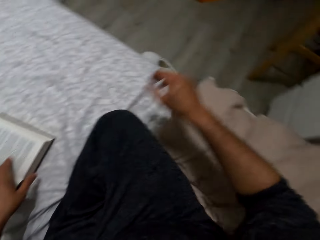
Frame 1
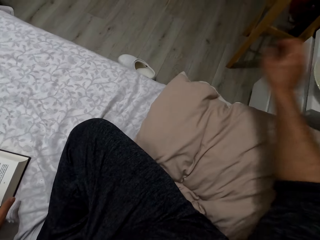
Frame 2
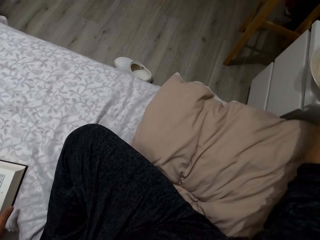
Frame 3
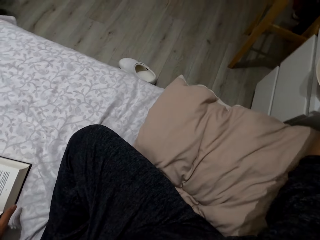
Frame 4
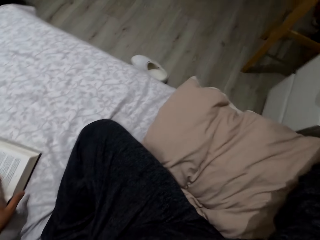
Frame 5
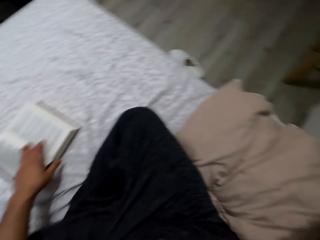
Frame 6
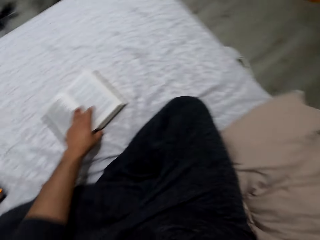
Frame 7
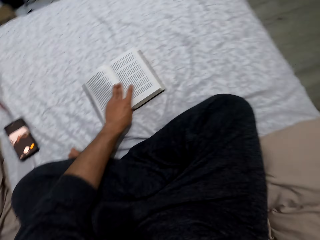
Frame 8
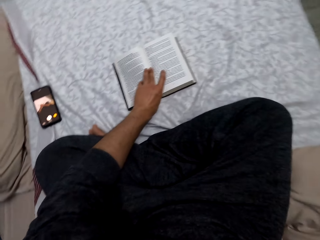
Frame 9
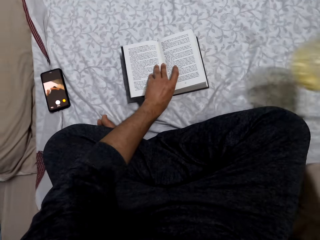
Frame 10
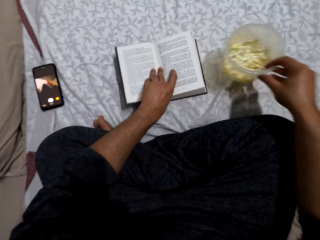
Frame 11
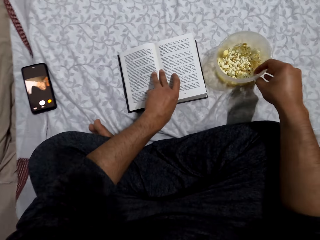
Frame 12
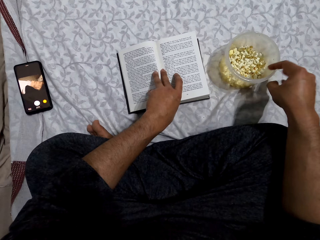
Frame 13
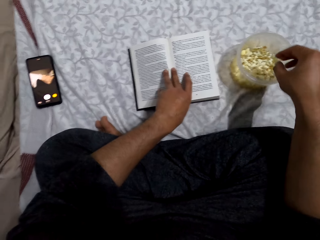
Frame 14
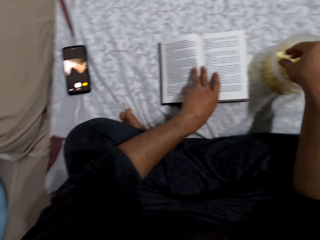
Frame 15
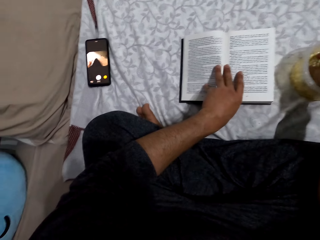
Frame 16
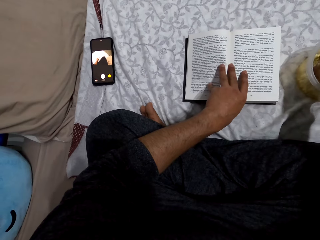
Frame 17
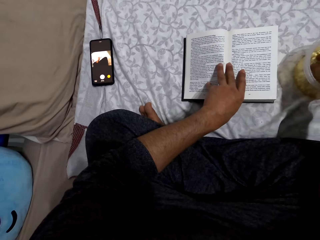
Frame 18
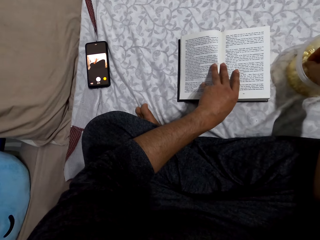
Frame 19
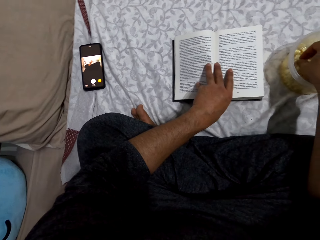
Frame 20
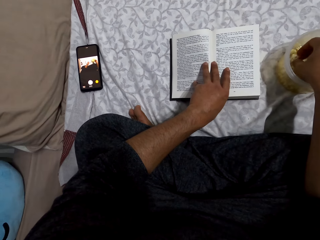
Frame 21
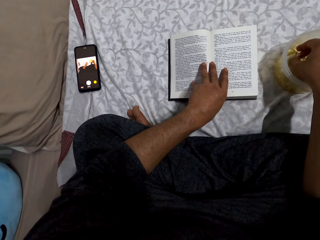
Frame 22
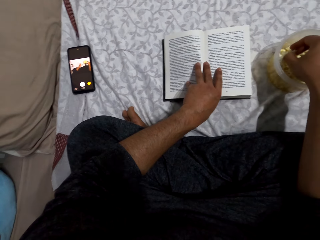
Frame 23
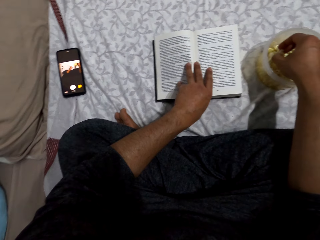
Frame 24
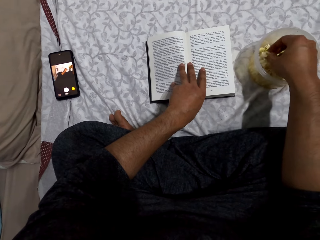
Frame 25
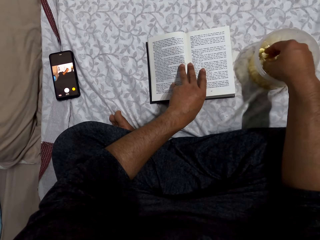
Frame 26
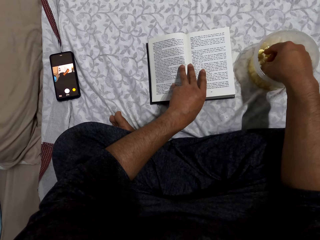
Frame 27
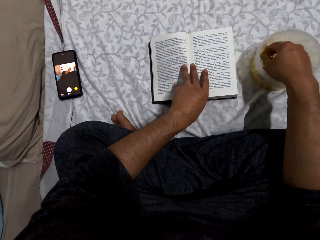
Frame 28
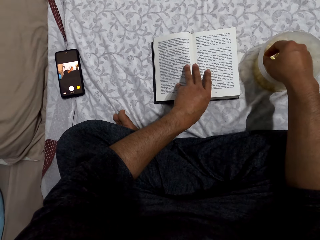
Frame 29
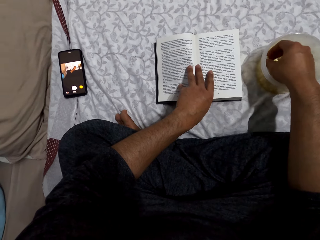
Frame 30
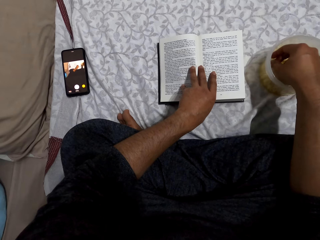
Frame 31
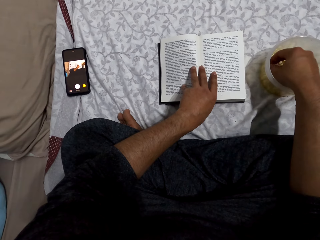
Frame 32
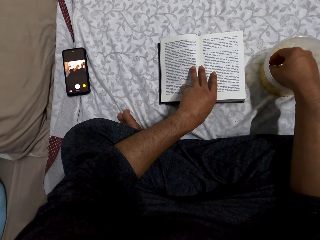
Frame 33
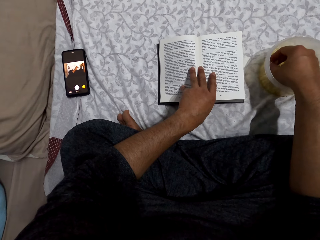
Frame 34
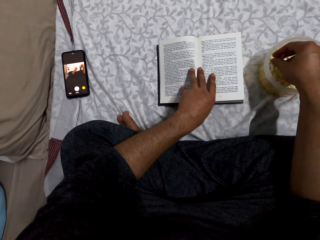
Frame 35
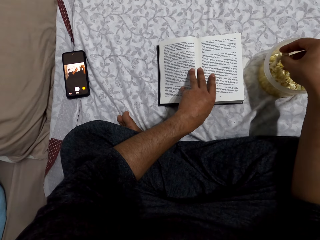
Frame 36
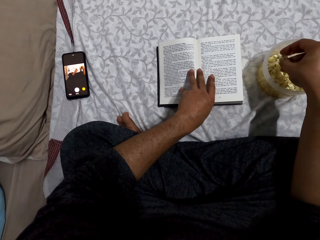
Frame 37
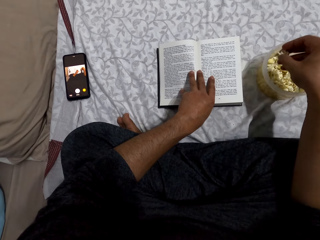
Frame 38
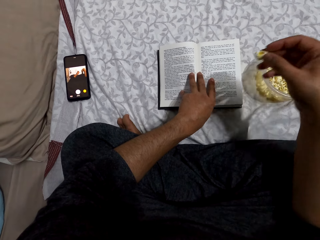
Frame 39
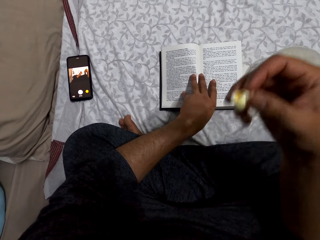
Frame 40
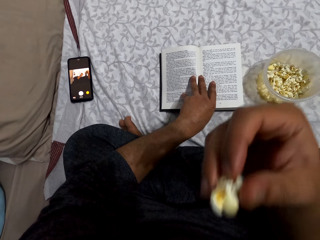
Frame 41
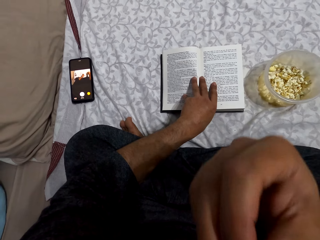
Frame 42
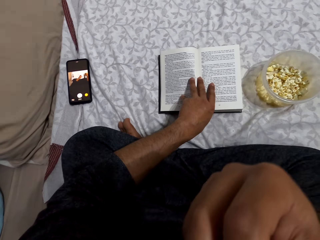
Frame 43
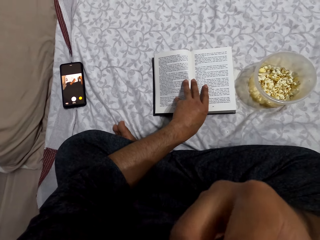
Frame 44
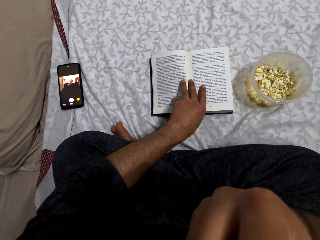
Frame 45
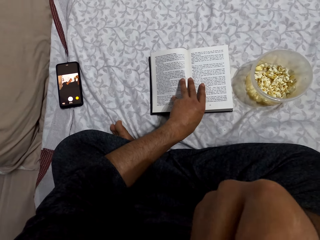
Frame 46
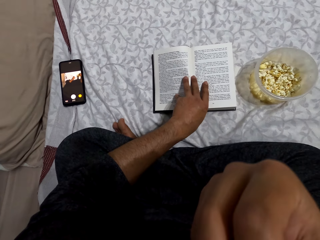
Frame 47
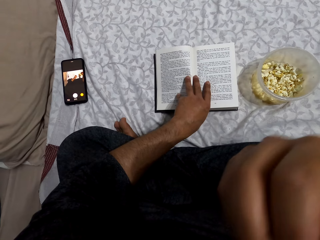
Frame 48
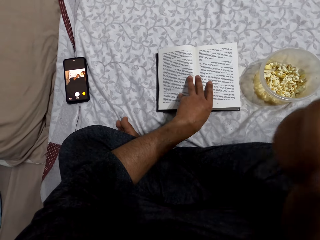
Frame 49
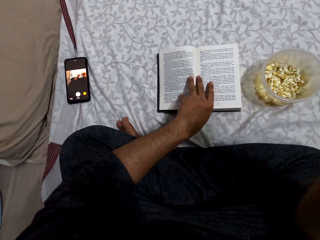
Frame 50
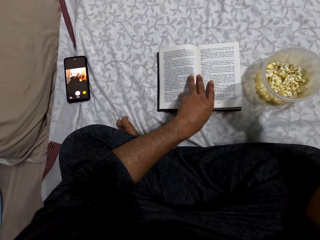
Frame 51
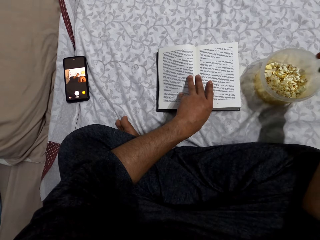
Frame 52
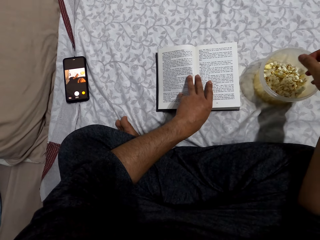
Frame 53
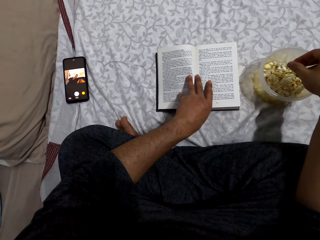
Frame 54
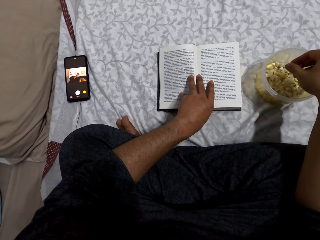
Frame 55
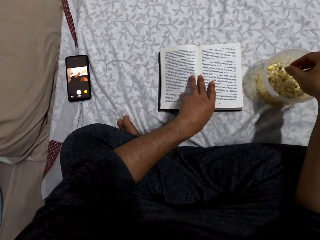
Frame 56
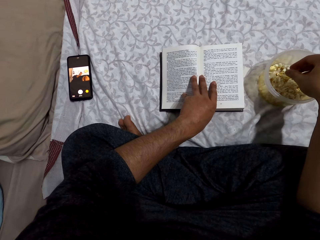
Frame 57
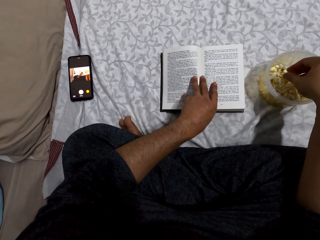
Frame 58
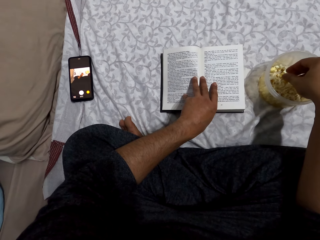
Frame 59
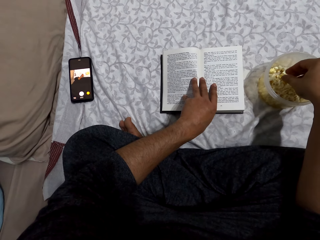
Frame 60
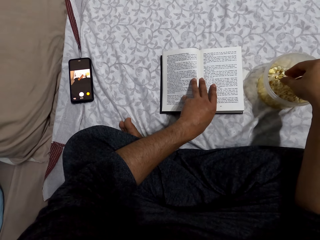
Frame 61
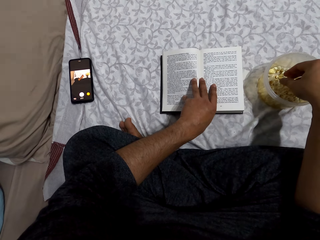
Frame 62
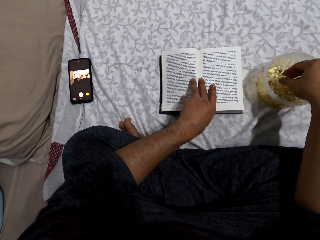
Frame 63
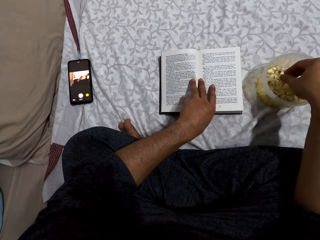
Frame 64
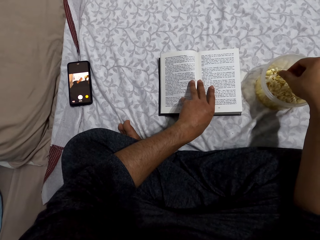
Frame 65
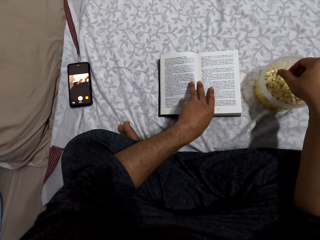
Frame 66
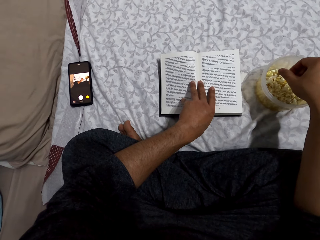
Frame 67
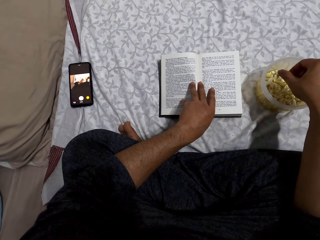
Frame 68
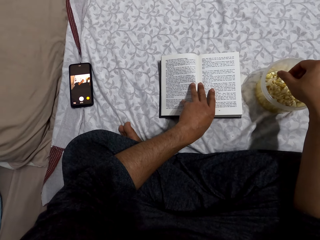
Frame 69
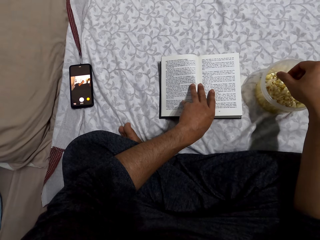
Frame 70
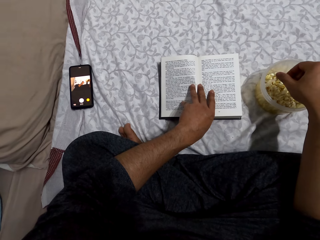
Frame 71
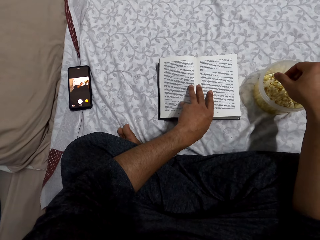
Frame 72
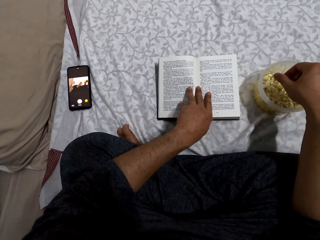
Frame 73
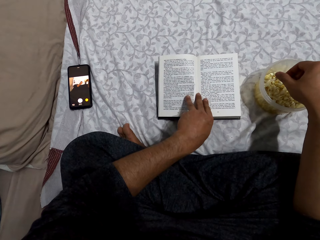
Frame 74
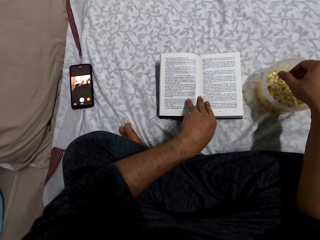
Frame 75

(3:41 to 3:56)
The camera wearer turns to the right. They pick up the popcorn. They place a dish of popcorn on the bed. They read the book. They pick popcorn from the dish. They put popcorn in the mouth. They eat the popcorn. They read the book.

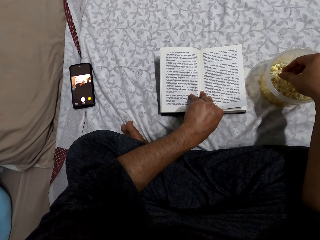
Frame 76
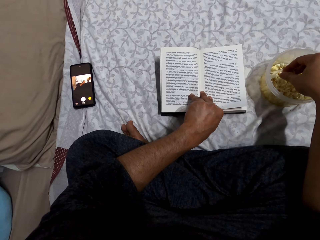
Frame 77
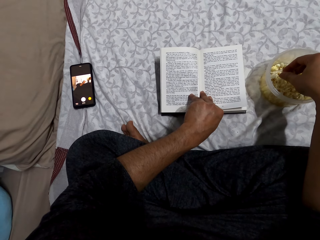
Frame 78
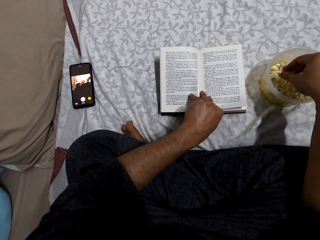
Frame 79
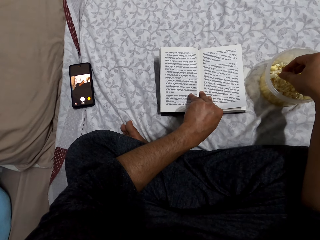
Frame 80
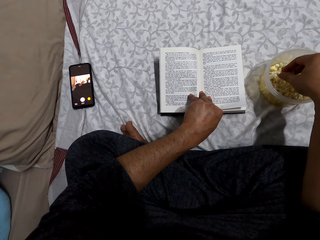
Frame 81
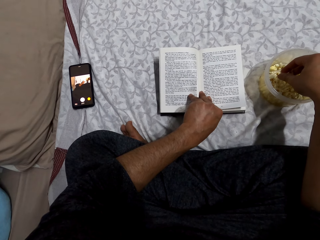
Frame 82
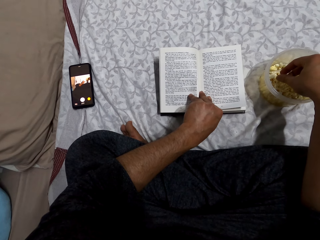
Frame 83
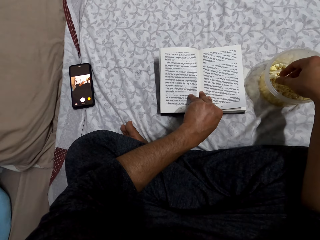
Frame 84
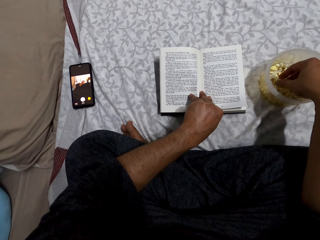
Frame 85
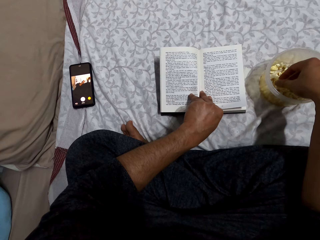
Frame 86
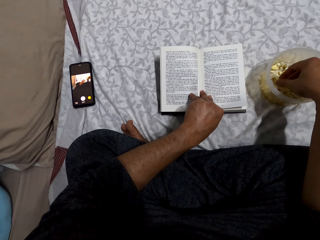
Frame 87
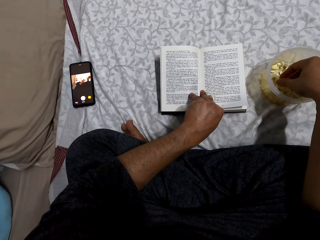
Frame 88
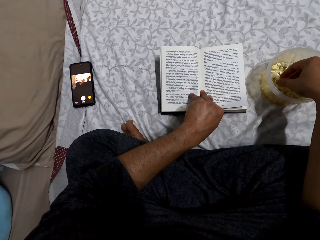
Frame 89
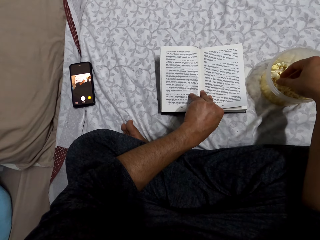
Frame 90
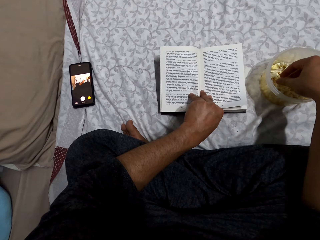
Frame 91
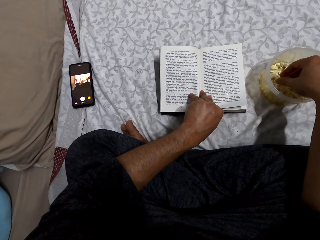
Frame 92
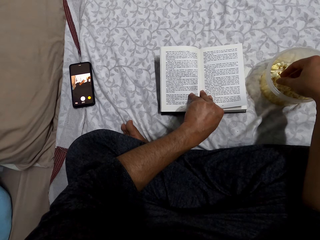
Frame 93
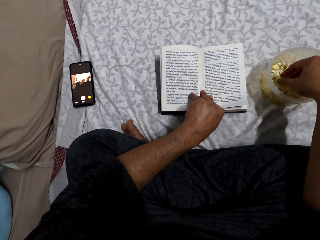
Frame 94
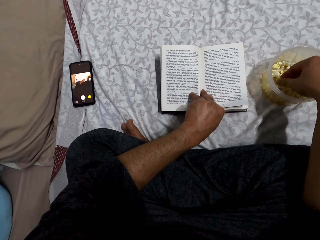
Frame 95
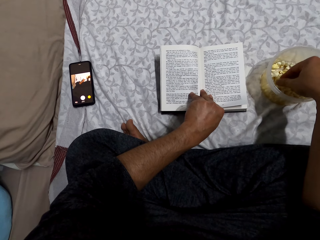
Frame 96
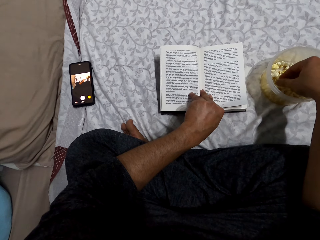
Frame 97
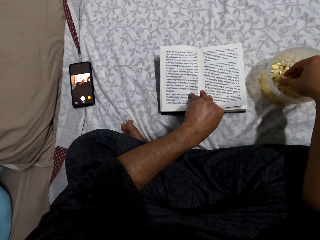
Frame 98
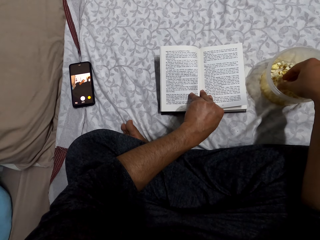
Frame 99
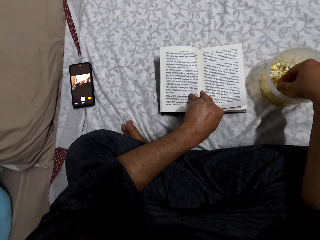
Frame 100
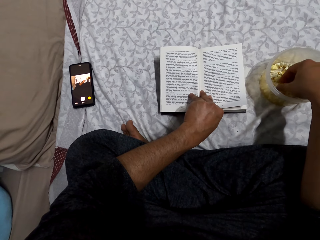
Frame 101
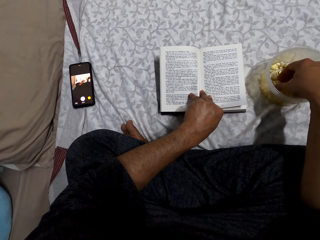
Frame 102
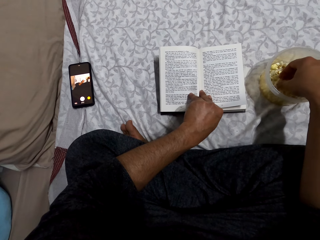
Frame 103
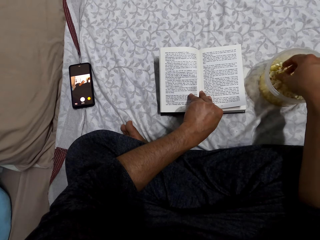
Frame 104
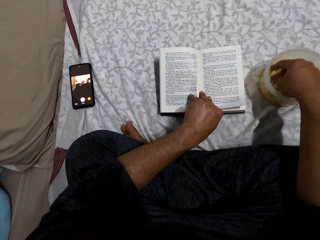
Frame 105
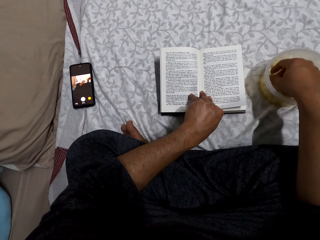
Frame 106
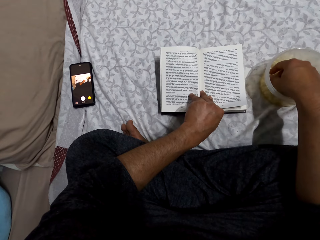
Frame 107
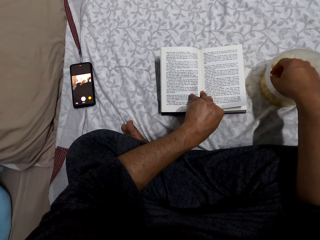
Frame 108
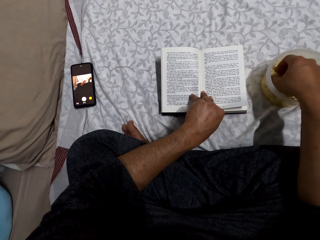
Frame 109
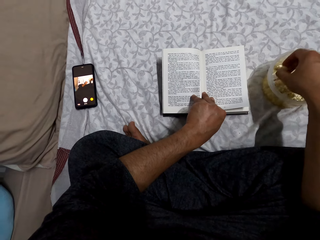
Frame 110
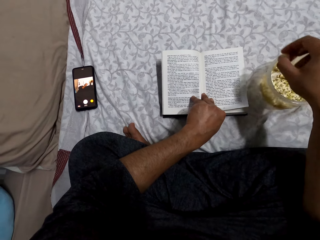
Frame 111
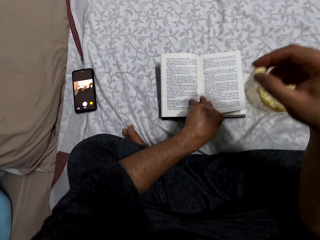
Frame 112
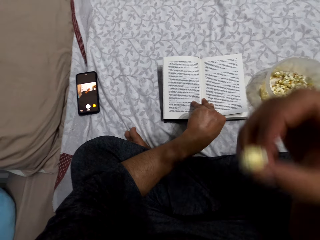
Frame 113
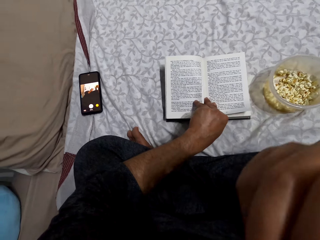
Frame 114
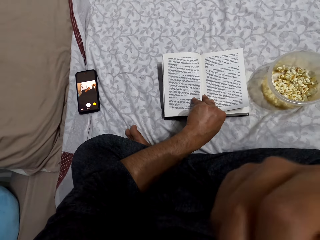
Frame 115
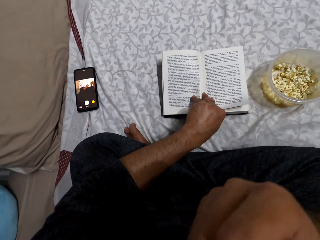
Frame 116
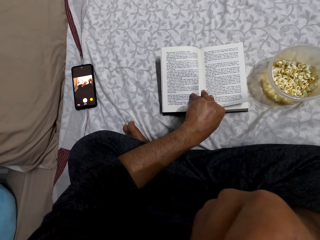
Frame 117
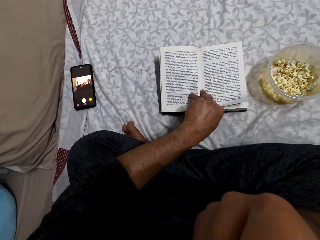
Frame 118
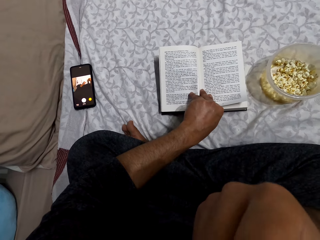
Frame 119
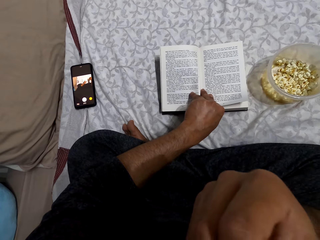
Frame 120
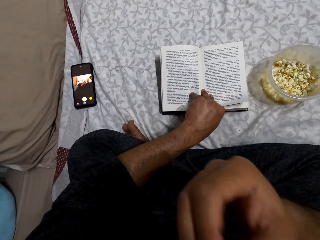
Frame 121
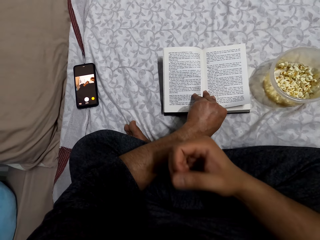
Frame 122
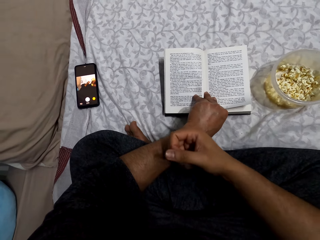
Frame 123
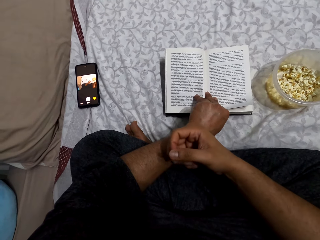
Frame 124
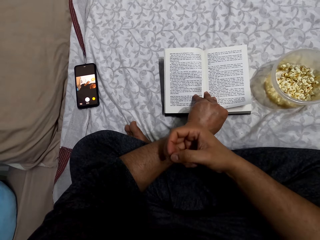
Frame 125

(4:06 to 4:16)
The camera wearer picks popcorn from the dish. They put popcorn in the mouth. They eat the popcorn.
